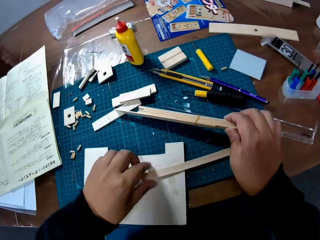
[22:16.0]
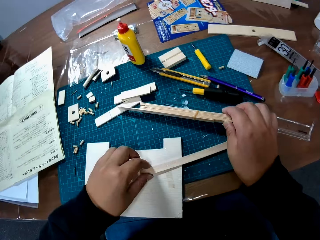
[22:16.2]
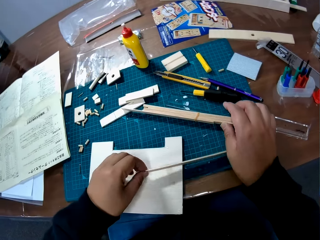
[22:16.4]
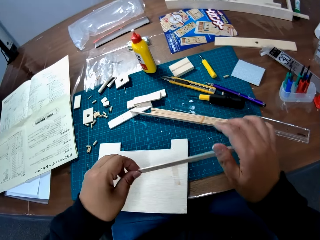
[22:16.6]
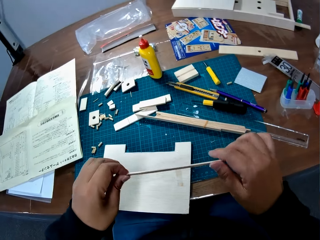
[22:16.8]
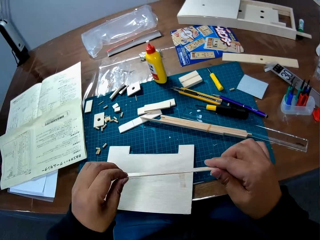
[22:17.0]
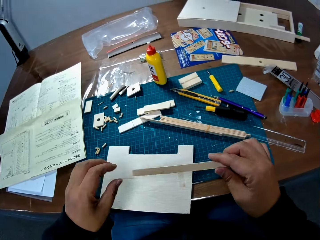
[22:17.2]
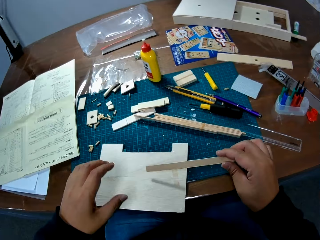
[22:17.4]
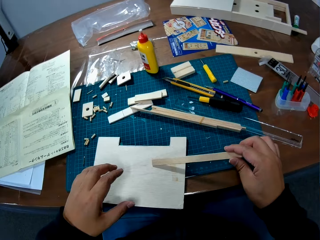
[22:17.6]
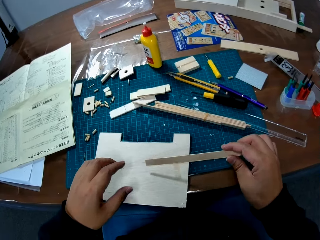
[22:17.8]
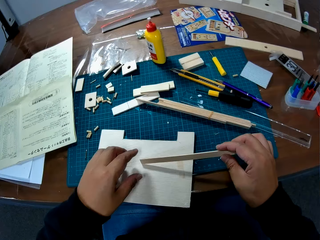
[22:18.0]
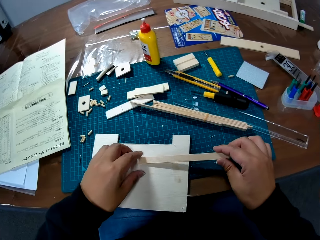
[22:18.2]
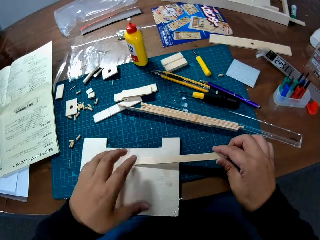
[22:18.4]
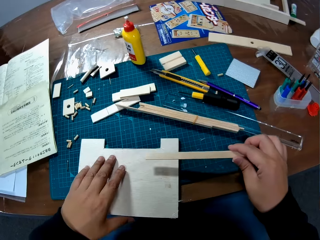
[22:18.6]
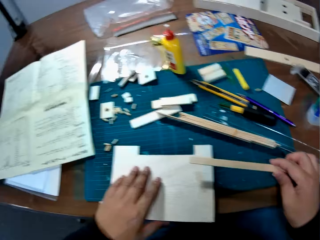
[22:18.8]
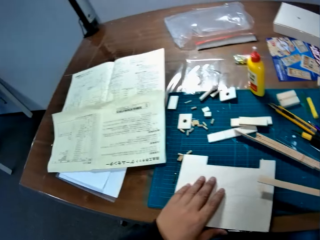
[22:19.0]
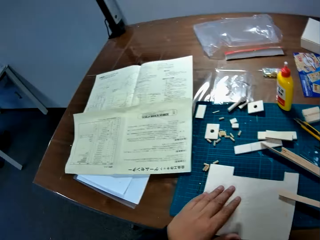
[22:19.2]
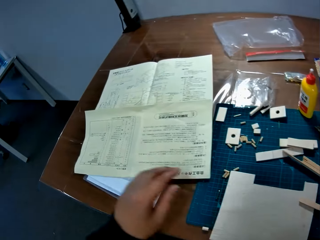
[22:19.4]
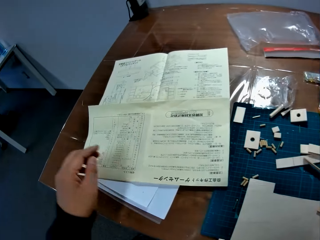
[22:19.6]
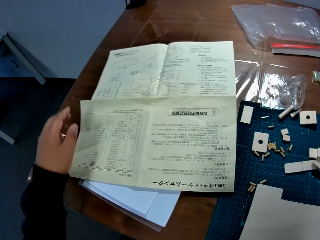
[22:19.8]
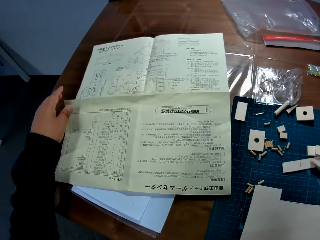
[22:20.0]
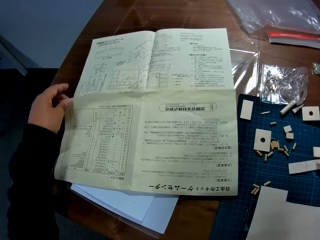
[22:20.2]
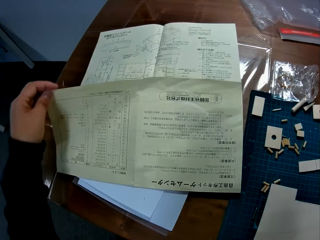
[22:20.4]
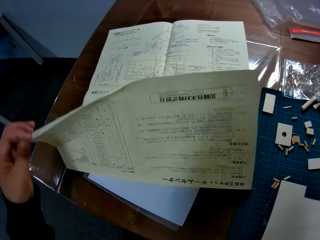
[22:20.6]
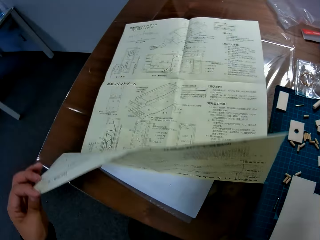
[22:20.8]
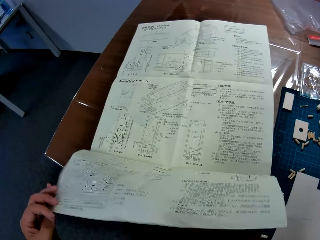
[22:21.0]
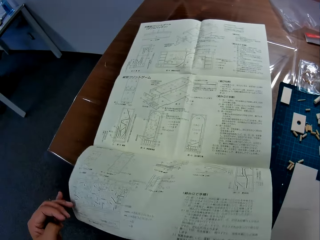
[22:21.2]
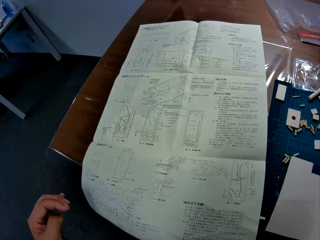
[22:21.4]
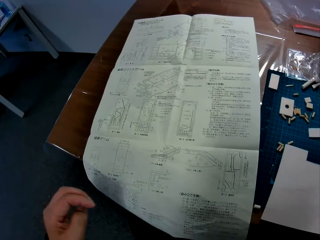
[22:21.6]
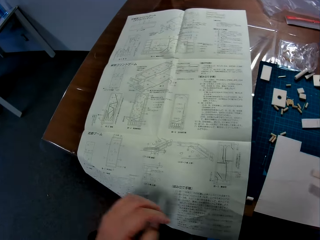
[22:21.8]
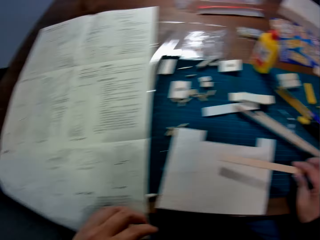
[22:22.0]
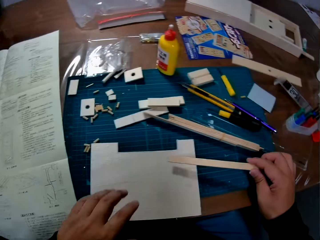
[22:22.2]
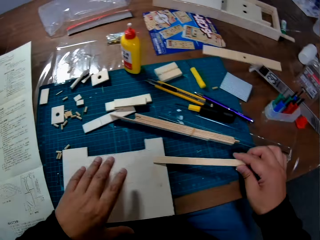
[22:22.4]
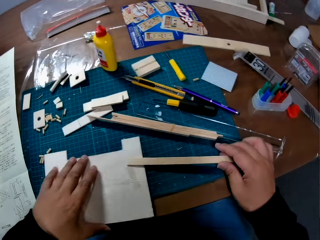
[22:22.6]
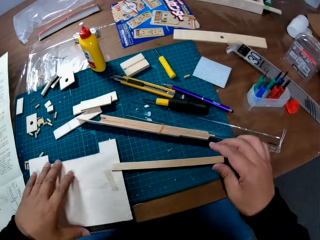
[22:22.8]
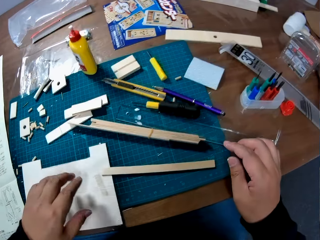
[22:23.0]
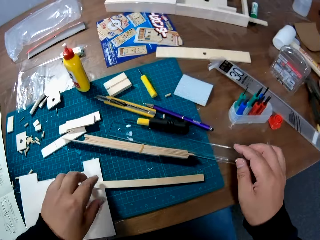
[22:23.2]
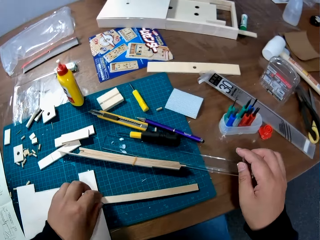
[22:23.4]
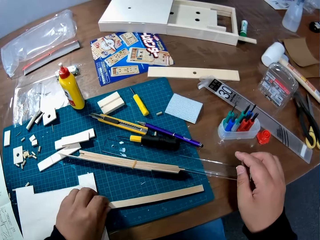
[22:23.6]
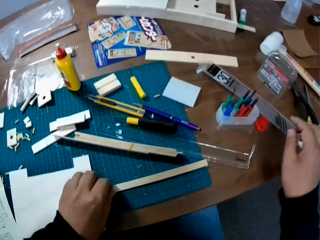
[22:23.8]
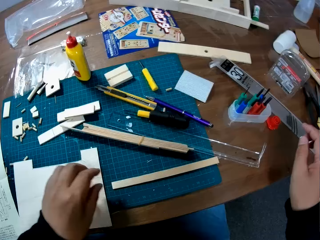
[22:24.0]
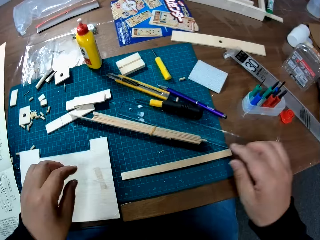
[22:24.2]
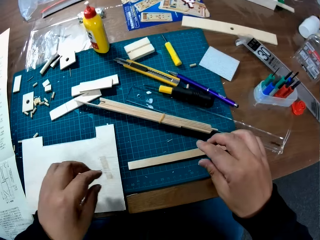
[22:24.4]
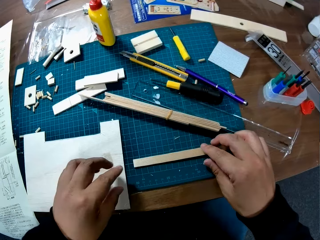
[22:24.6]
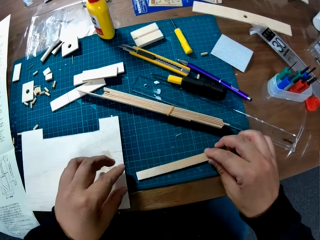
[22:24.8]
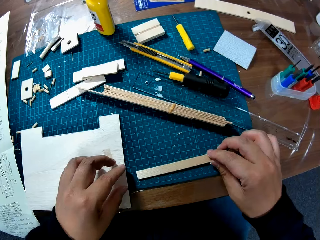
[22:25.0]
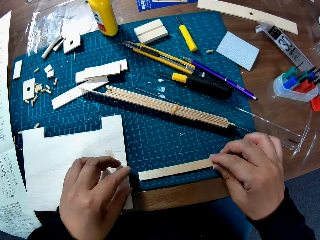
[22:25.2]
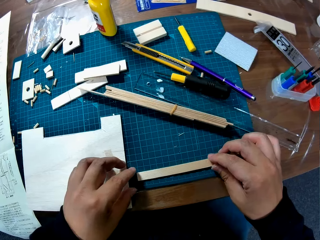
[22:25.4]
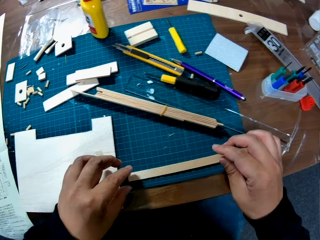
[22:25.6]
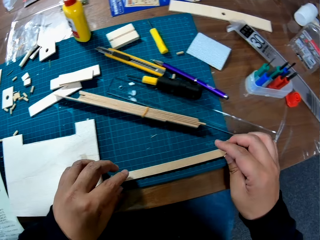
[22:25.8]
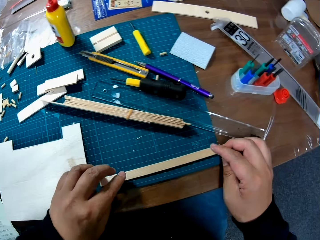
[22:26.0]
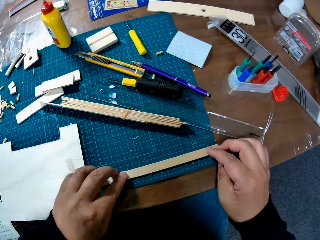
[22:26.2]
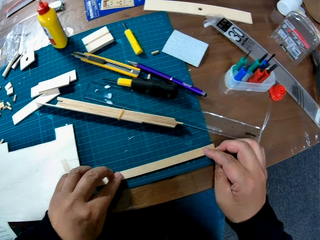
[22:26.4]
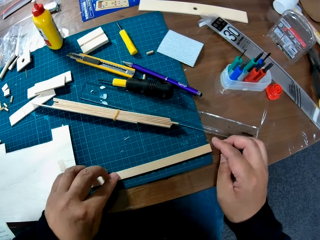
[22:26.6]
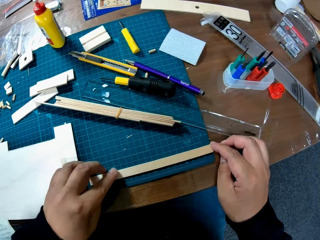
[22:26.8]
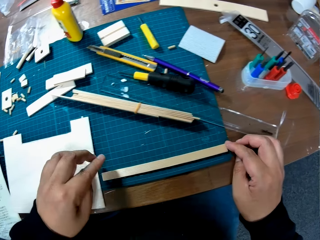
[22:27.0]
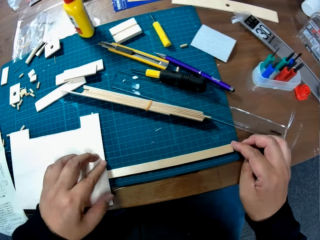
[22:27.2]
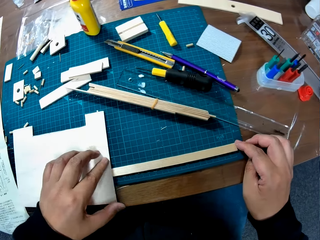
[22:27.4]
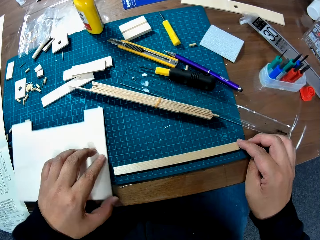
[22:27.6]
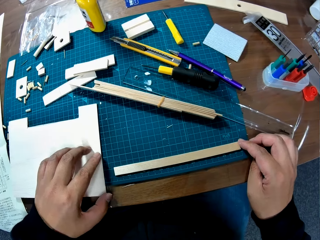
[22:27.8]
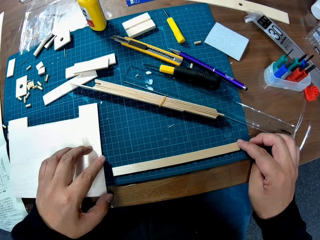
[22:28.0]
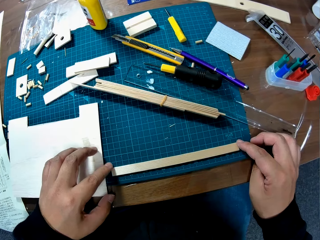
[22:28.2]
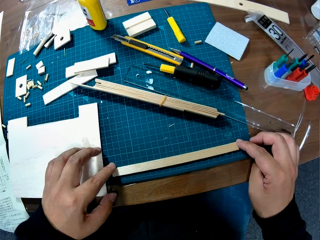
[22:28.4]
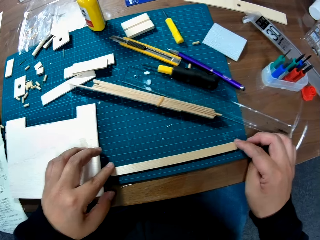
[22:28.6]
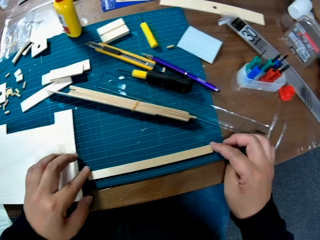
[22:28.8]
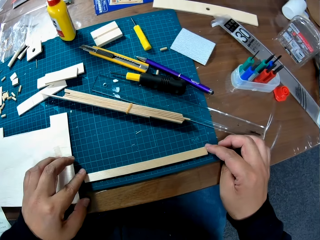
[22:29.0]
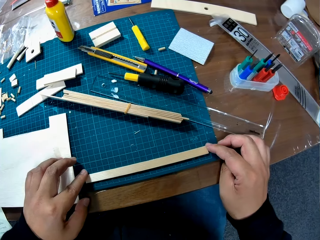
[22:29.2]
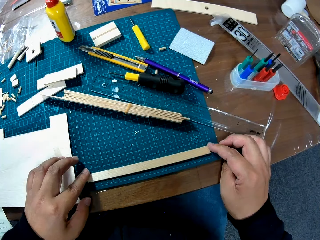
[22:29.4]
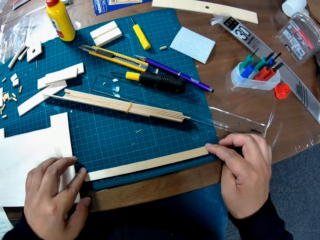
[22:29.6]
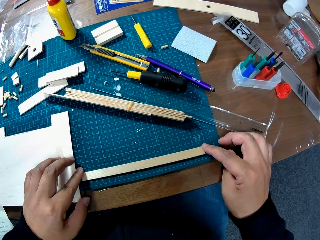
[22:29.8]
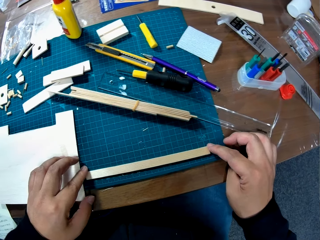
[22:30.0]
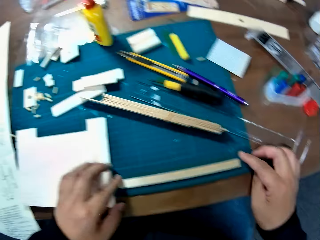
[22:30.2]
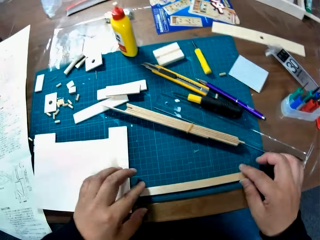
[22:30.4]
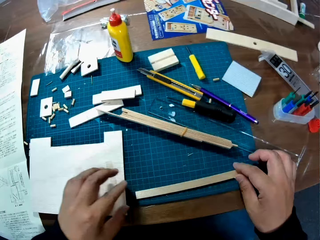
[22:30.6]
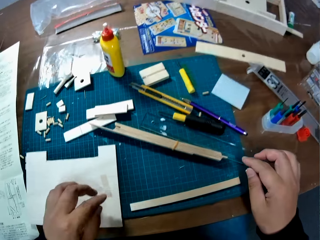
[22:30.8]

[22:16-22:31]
The camera wearer shifts the position of the sticks bundle on the table with his right hand. He picks up a wood piece or model stick from the wood sheet or board sheet. He shifts the stick to his right hand. He pushes the sheet board on the table using his left hand. He opens back the bottom part of the manual on the table with his left hand. He places the model stick in his right hand on the table and wood sheet. He moves the wood piece from the wood sheet with his left hand. He aligns the stick on the cutting mat lines. He examines the wood piece on the table with both hands. He moves the wood sheet forward a bit on the mat. He aligns the stick on the mat.

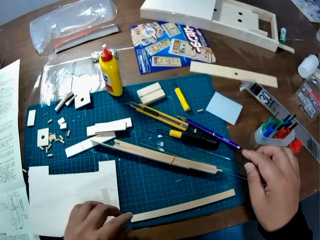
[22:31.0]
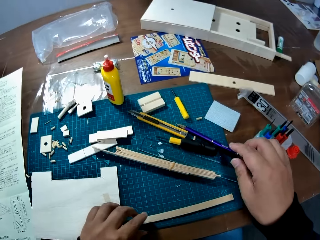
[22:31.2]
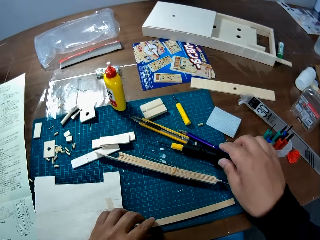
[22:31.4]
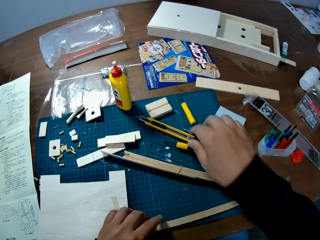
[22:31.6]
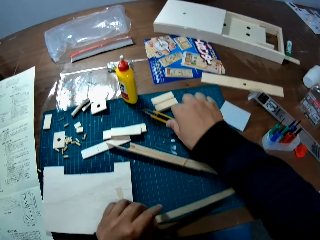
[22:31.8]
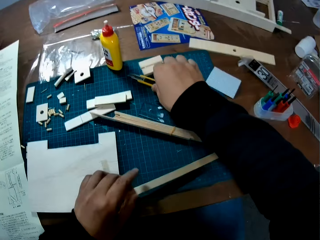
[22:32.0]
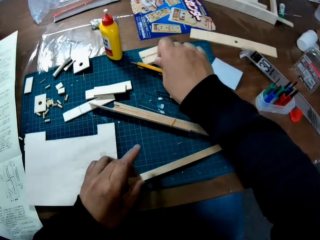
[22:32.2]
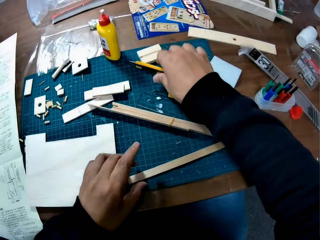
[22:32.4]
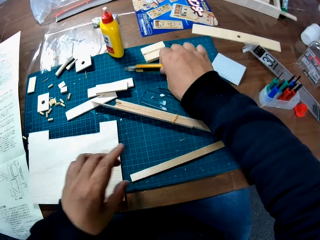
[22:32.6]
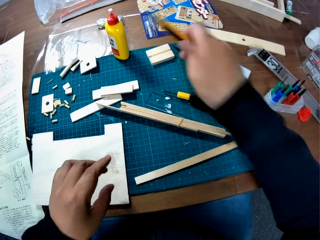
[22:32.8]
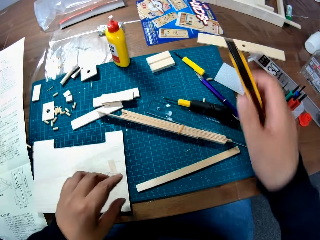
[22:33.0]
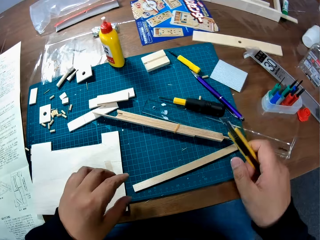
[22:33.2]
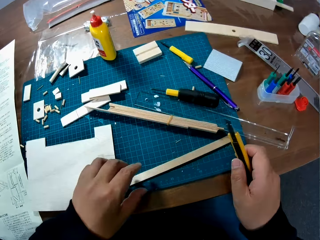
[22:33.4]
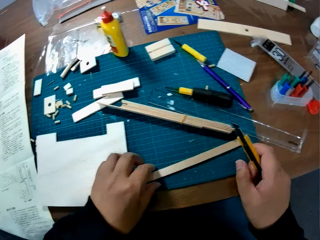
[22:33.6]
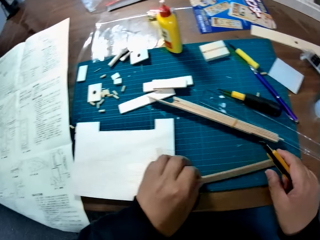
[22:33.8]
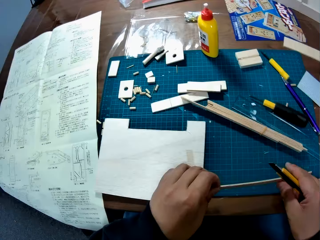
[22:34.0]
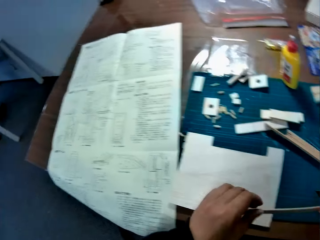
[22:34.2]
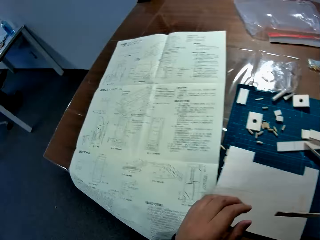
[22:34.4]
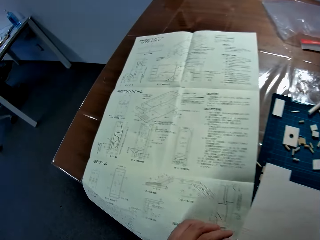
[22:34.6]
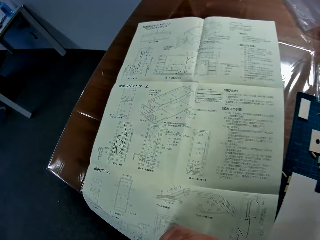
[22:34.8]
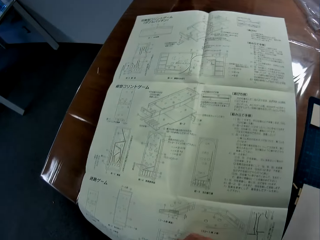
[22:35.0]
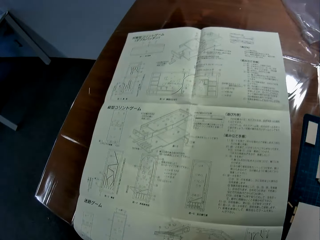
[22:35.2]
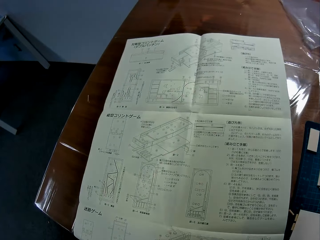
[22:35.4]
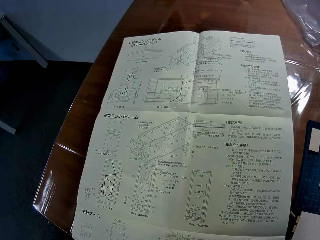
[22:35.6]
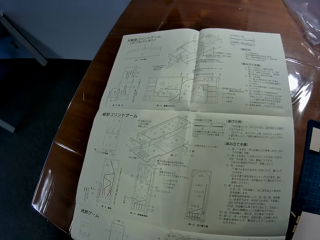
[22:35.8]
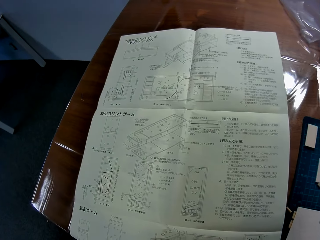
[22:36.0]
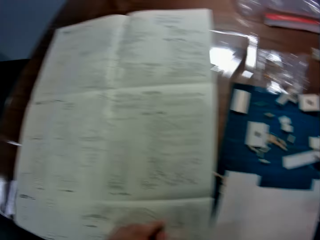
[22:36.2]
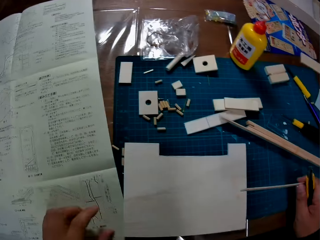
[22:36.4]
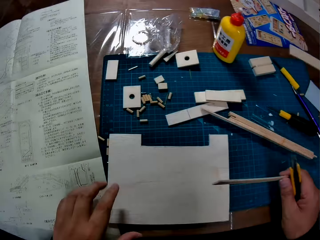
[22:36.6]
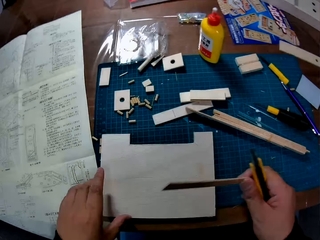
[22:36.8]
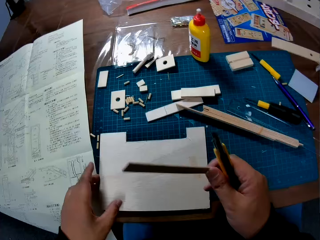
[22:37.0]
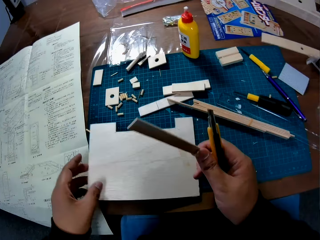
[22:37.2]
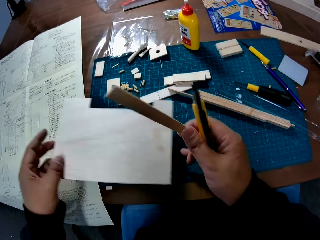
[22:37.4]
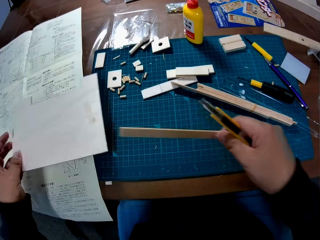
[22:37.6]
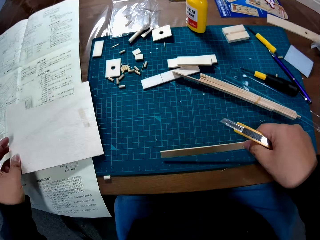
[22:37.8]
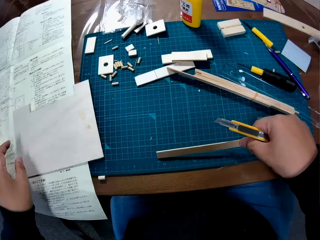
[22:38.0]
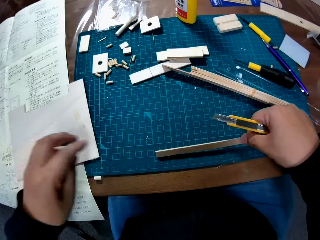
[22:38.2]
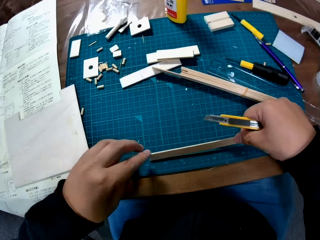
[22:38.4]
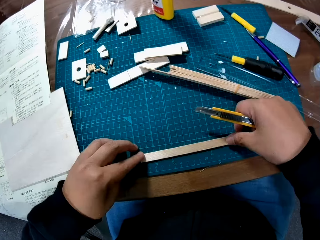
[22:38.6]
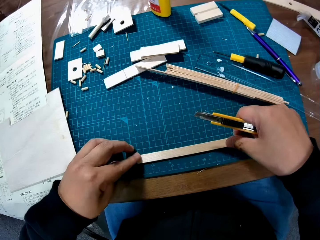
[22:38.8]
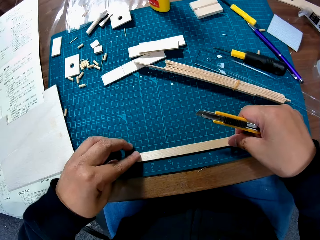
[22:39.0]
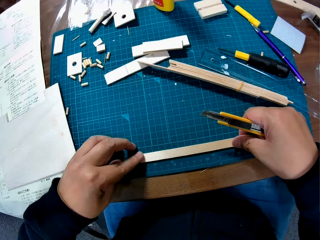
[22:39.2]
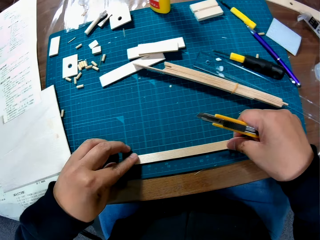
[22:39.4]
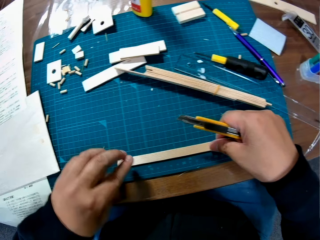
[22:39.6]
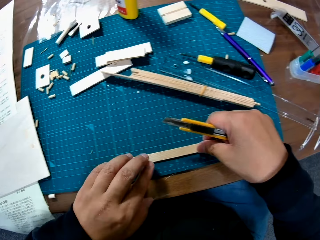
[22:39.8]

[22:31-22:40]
The camera wearer picks up the craft knife on the table with his right hand. He lifts the model stick or wood piece from the table. He shifts the stick to his right hand. He stares at the booklet on the table. He shifts the position of the board sheet on the table with his left hand to the booklet. He aligns the model stick in his right hand on the cutting mat on the table. He places the wood piece in his hand on the table.
